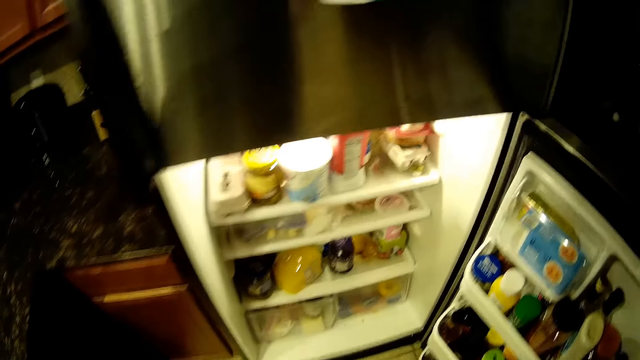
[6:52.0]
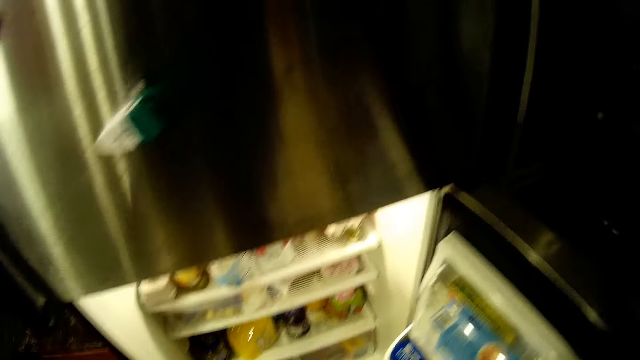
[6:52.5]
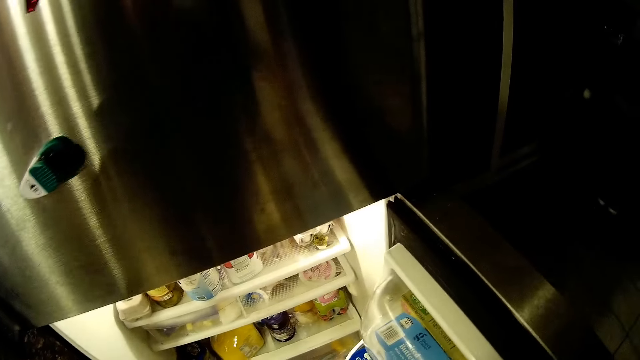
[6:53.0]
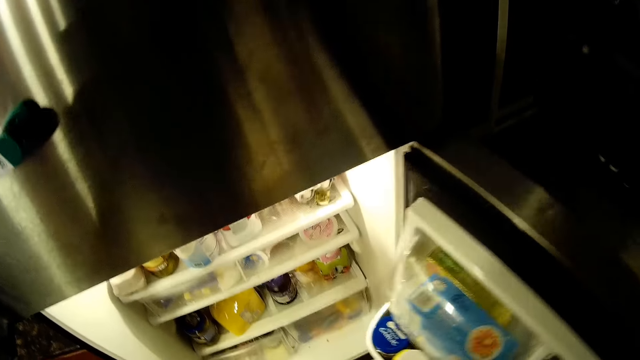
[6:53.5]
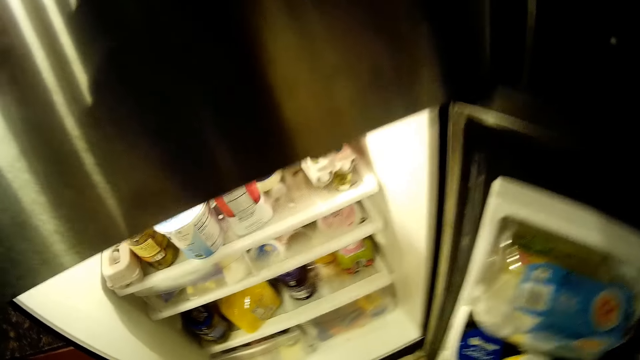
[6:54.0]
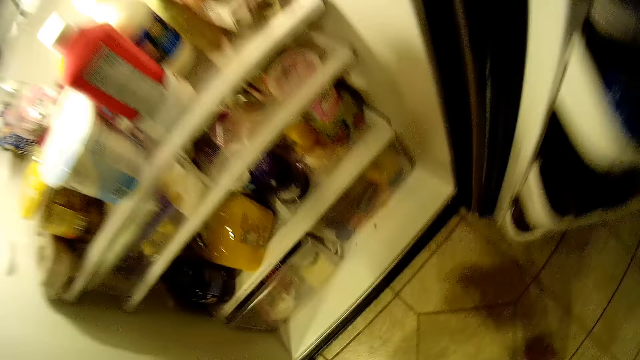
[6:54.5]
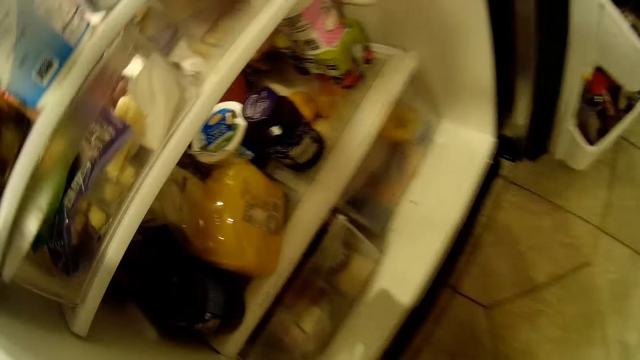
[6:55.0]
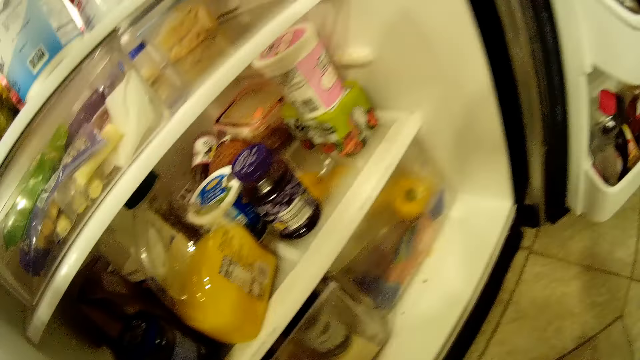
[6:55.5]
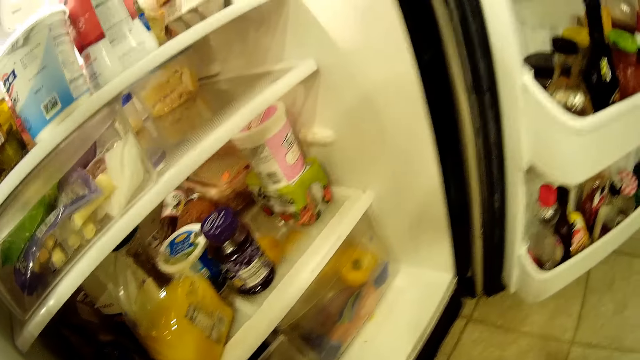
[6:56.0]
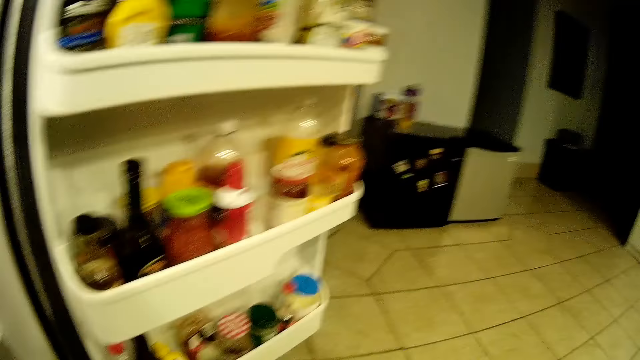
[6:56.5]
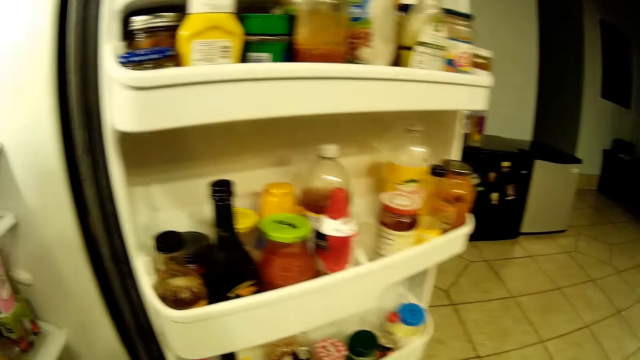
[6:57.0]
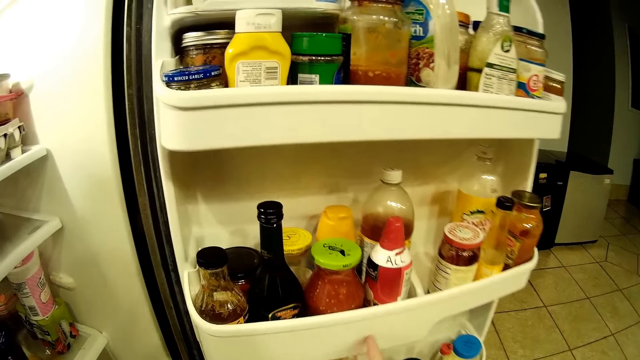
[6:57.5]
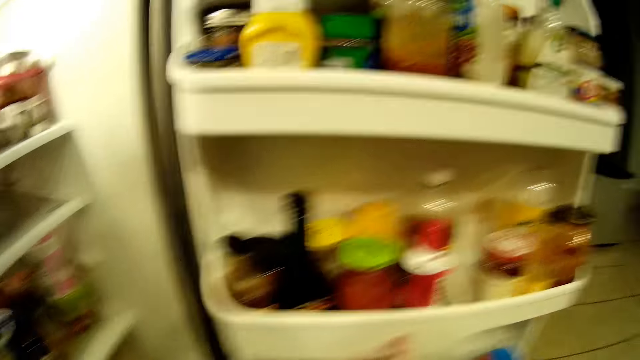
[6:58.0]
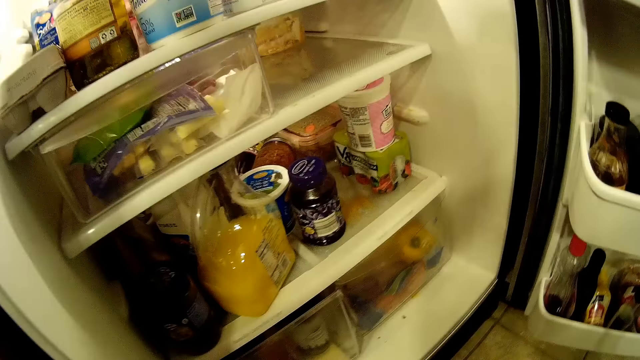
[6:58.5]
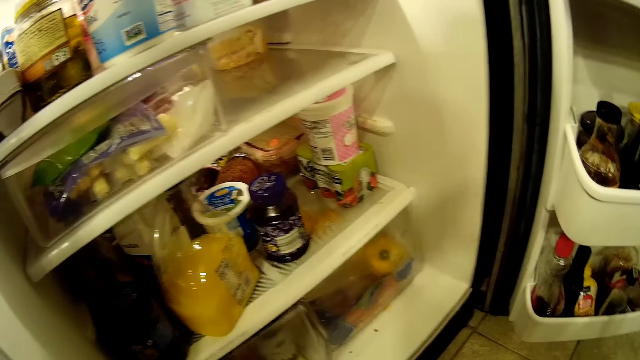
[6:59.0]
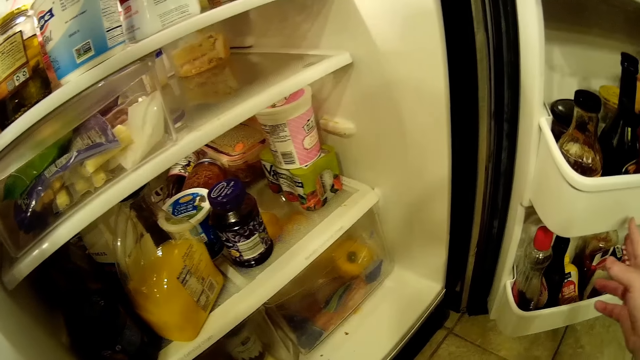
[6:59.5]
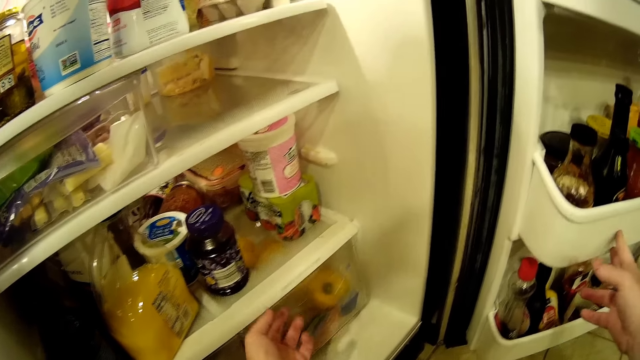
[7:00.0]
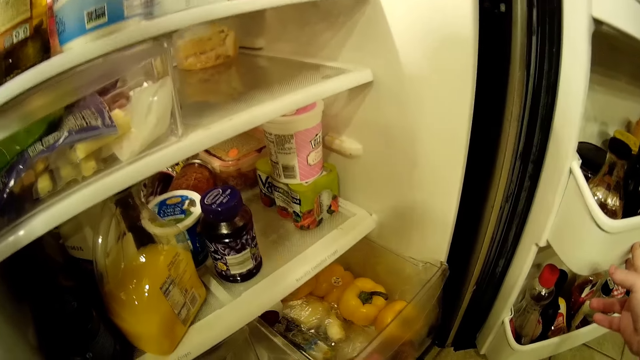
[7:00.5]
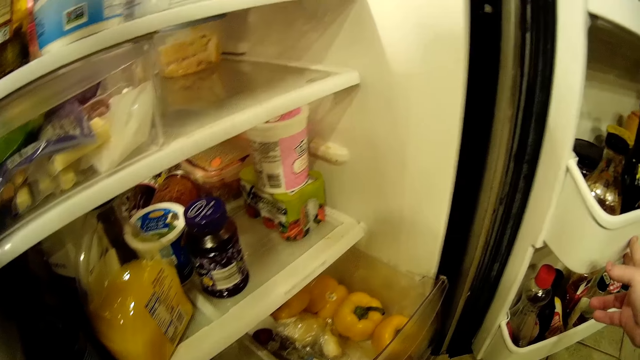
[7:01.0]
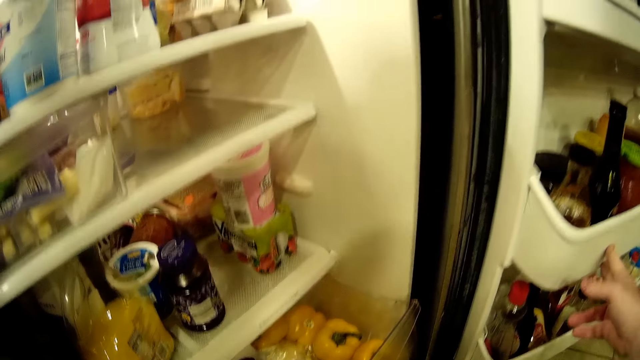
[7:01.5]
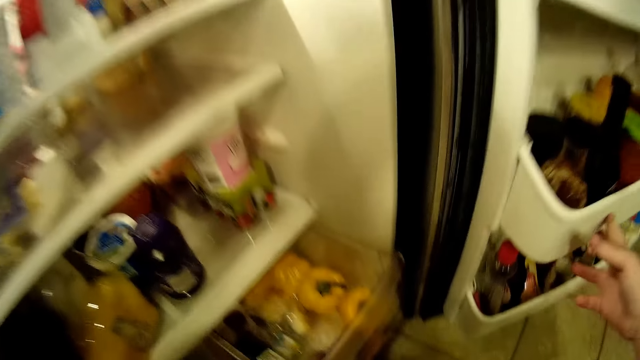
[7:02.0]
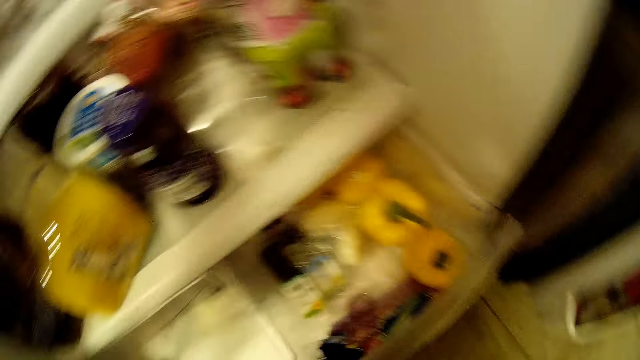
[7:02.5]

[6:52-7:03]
The camera wearer pulls out a fridge drawer.

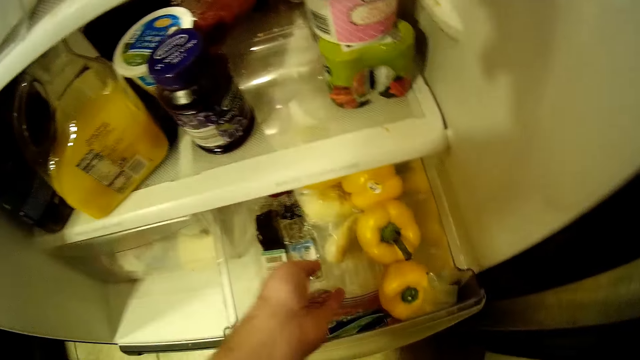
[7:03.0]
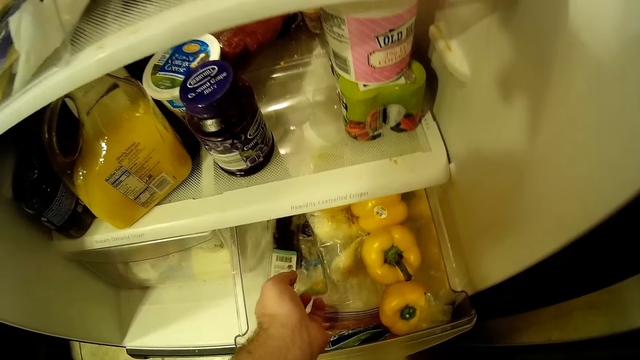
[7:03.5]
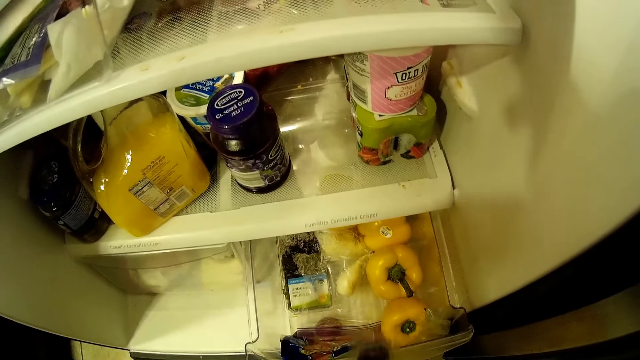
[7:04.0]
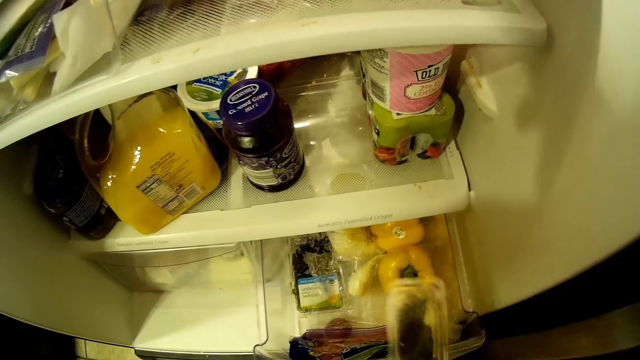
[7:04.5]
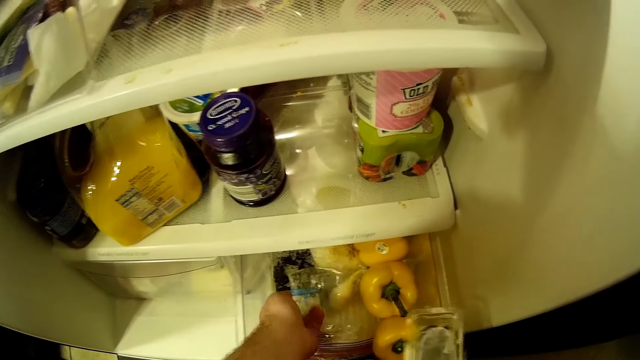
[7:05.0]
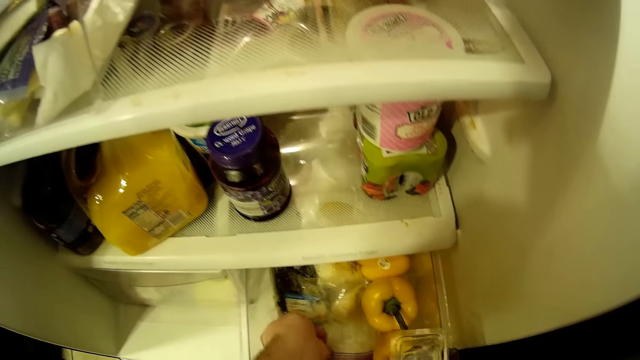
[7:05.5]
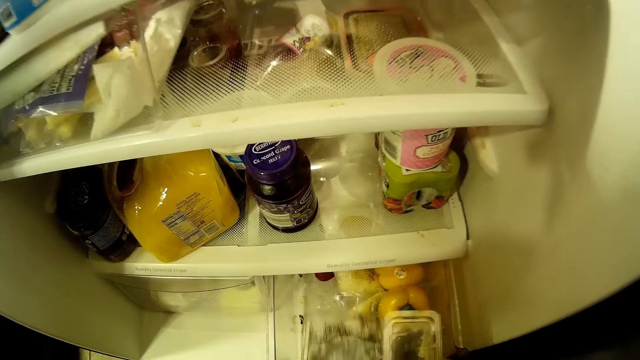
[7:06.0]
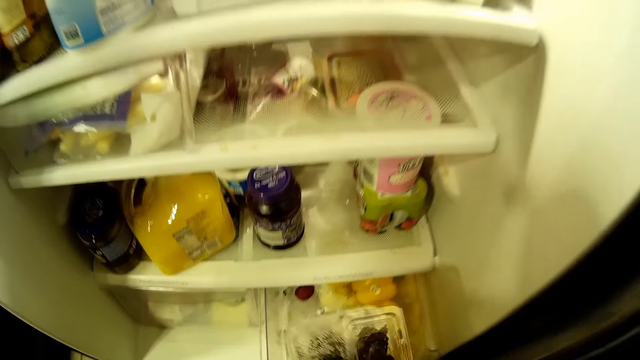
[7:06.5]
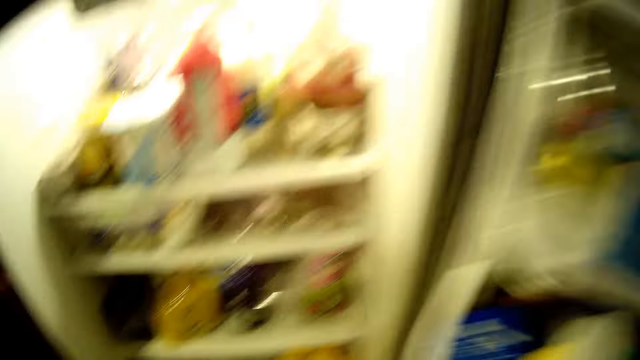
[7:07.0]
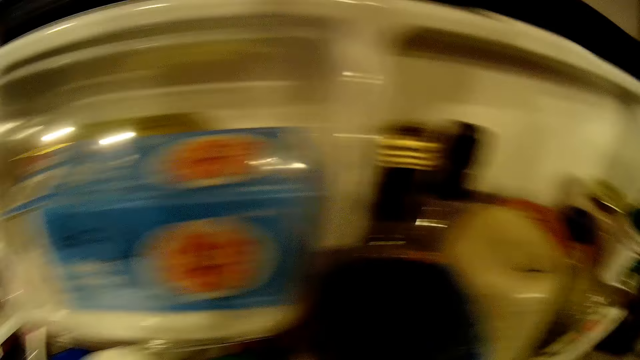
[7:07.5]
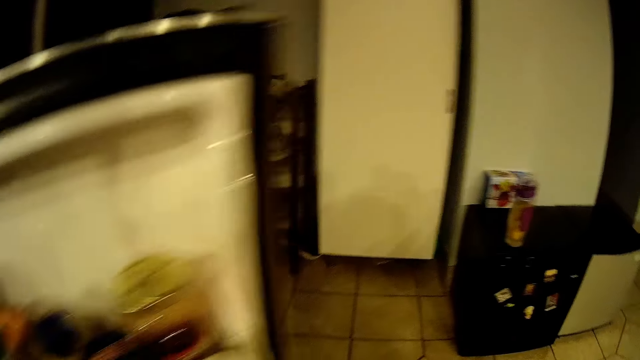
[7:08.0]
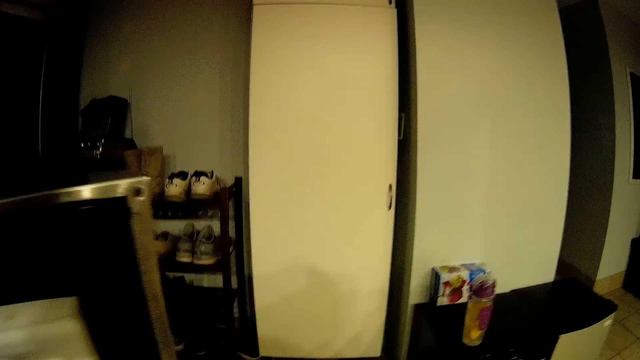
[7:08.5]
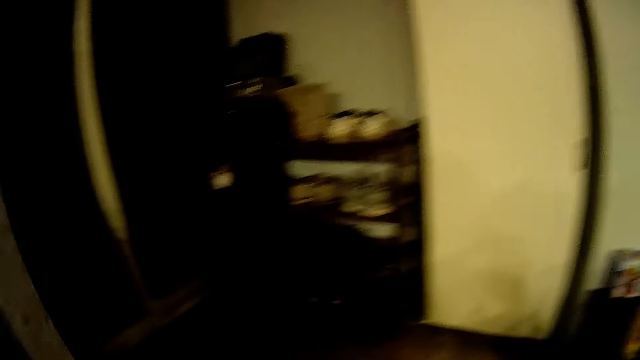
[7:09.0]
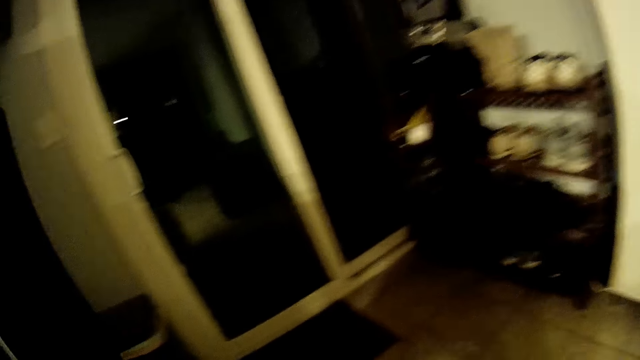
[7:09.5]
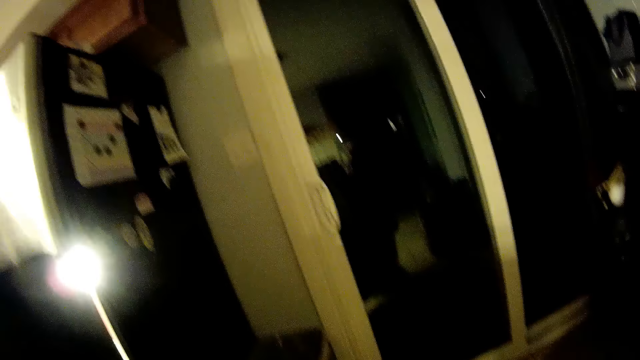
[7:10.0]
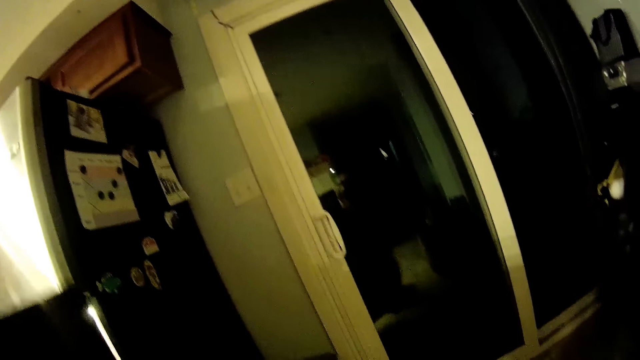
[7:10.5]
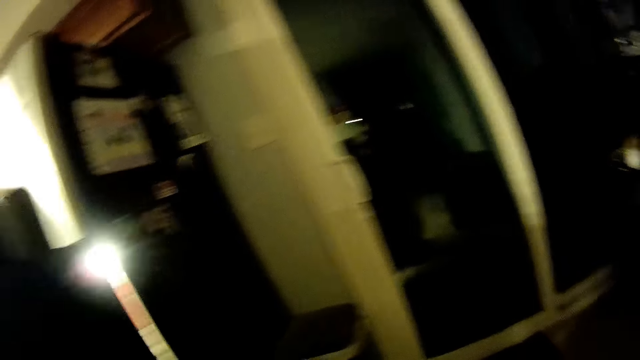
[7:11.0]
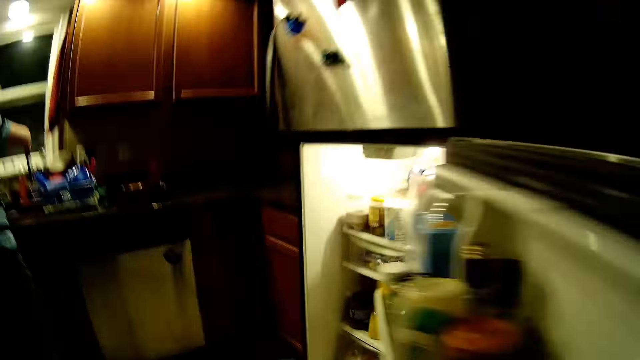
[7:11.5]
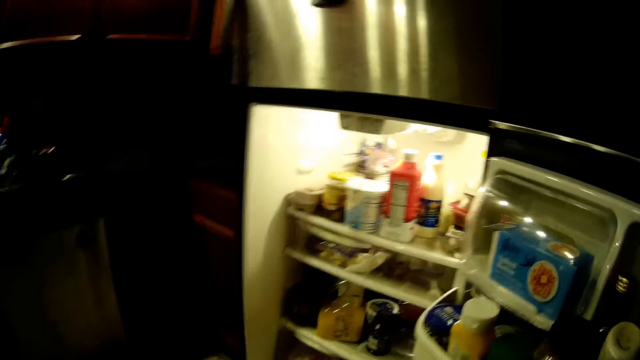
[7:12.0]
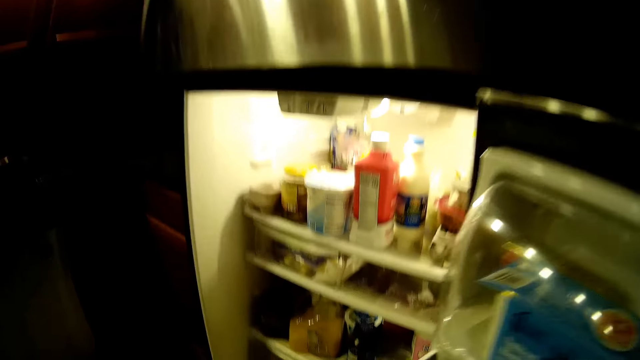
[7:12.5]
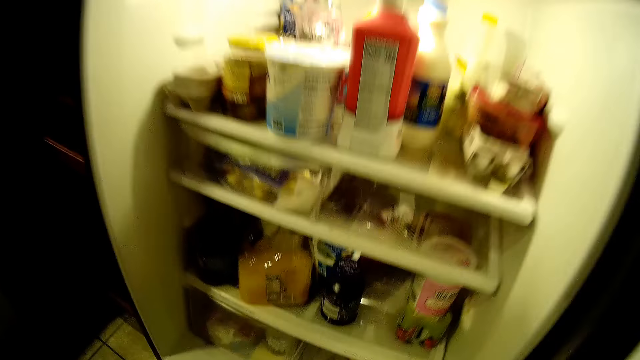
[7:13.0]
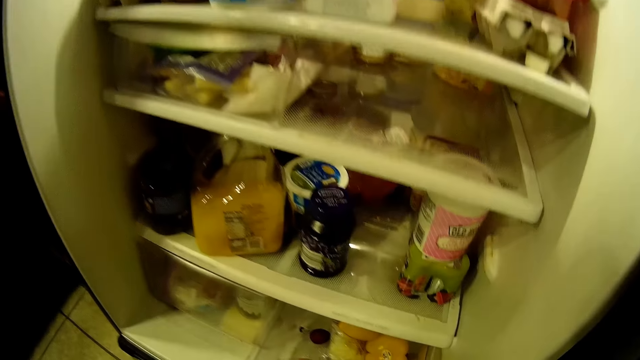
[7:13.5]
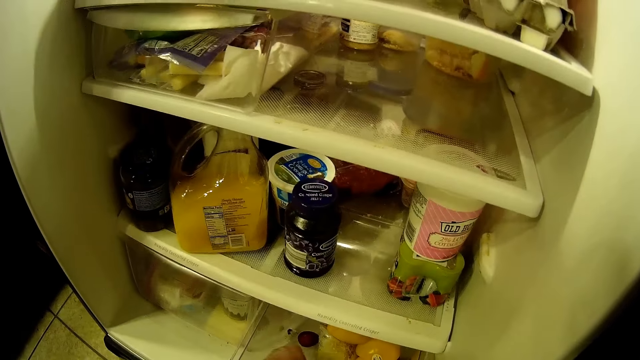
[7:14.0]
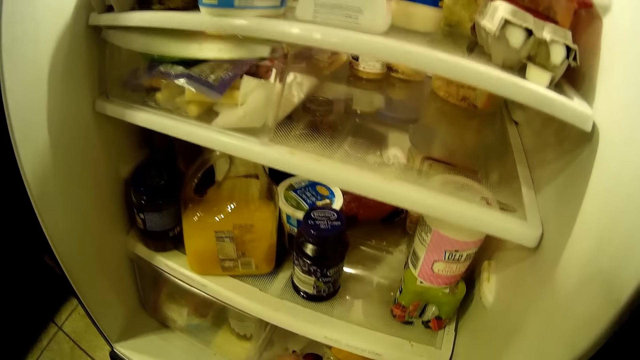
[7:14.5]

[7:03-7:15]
The camera wearer picks sachets from the fridge. They stare around the house. They stare at the fridge.
